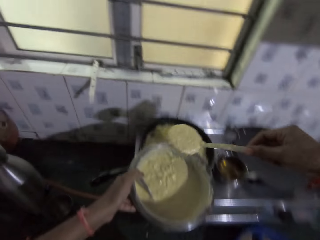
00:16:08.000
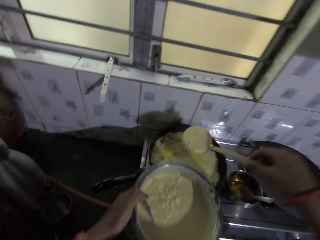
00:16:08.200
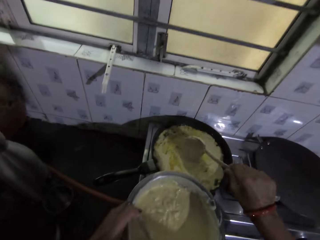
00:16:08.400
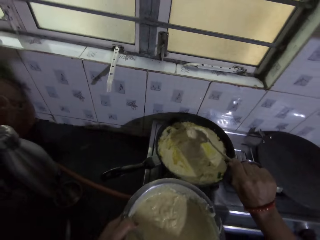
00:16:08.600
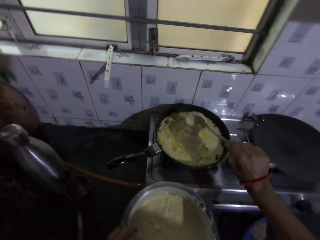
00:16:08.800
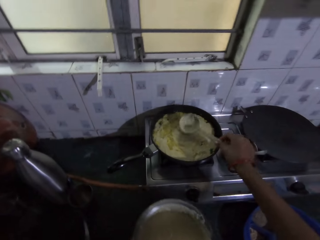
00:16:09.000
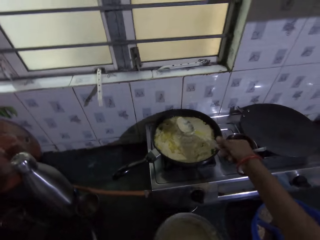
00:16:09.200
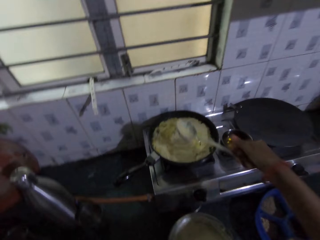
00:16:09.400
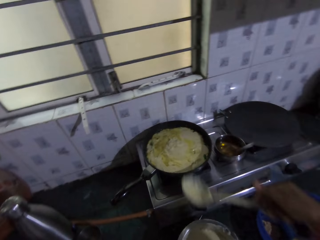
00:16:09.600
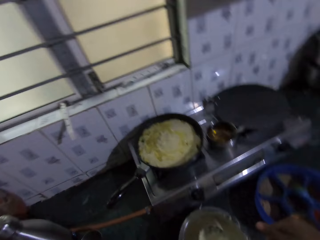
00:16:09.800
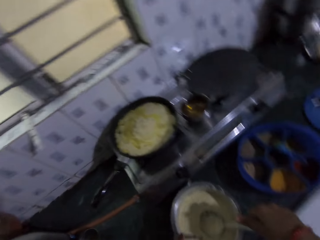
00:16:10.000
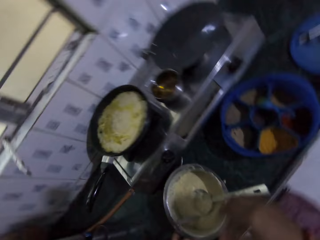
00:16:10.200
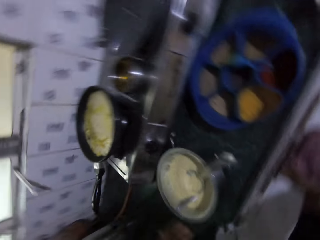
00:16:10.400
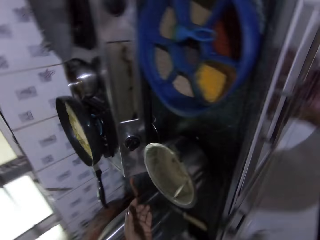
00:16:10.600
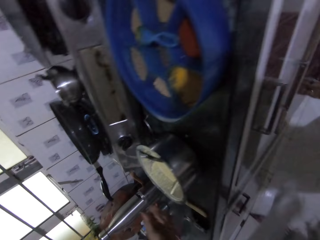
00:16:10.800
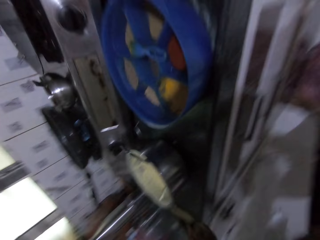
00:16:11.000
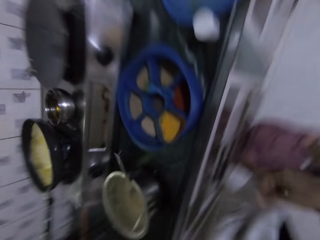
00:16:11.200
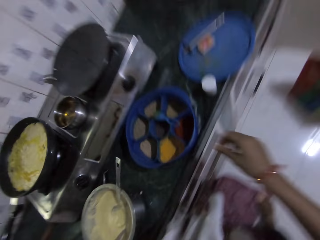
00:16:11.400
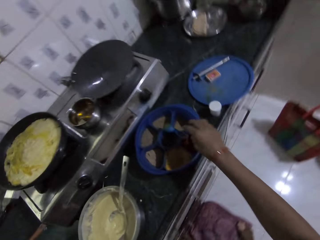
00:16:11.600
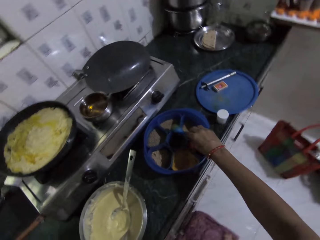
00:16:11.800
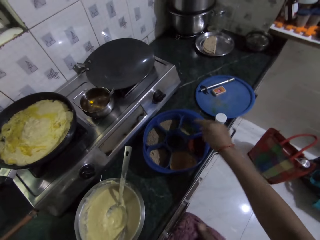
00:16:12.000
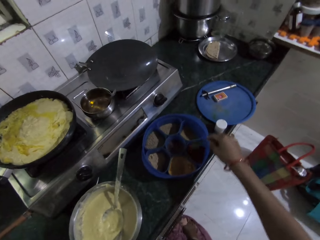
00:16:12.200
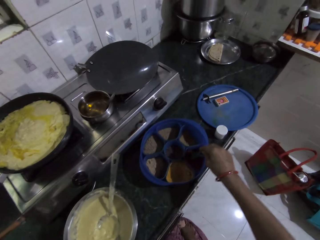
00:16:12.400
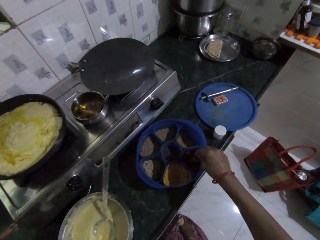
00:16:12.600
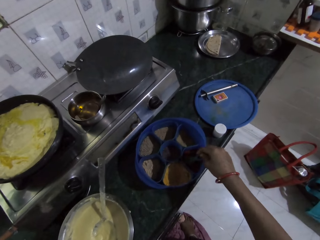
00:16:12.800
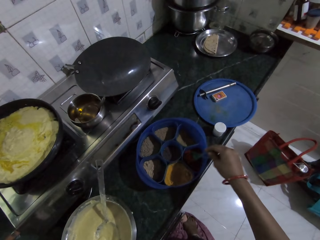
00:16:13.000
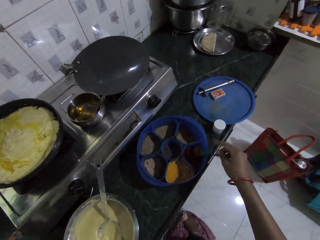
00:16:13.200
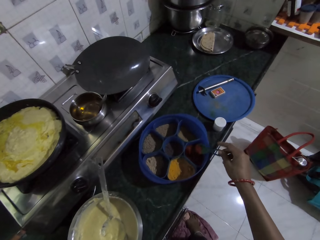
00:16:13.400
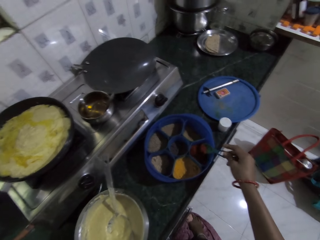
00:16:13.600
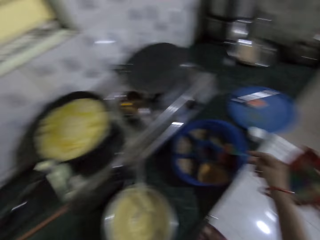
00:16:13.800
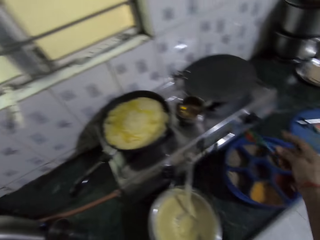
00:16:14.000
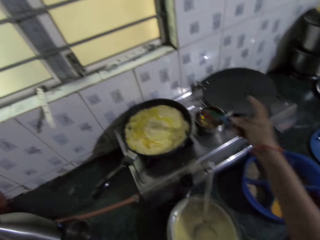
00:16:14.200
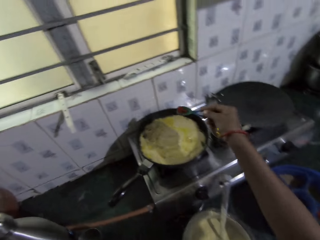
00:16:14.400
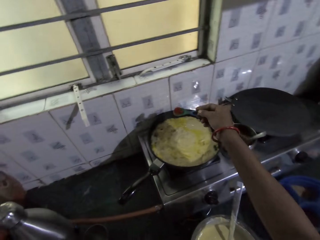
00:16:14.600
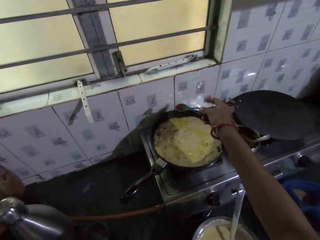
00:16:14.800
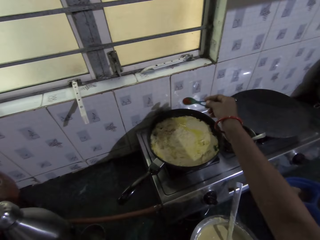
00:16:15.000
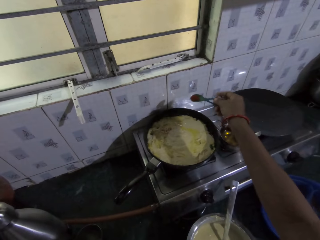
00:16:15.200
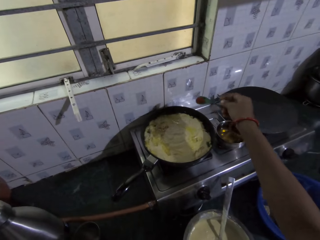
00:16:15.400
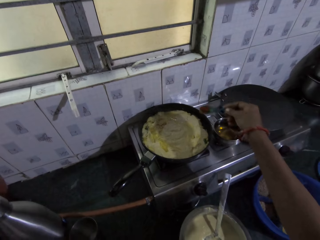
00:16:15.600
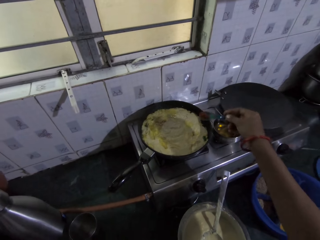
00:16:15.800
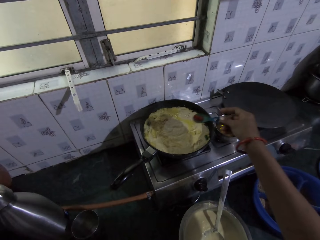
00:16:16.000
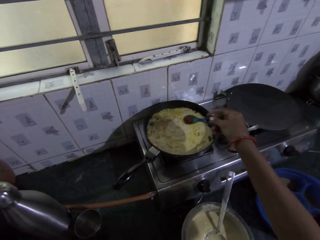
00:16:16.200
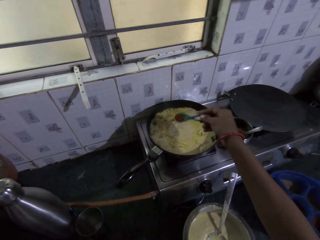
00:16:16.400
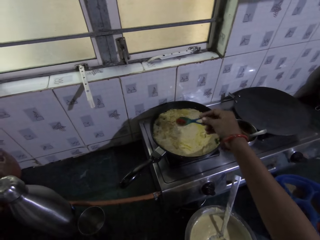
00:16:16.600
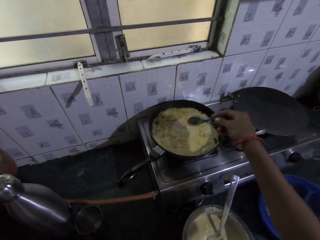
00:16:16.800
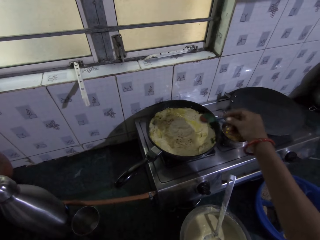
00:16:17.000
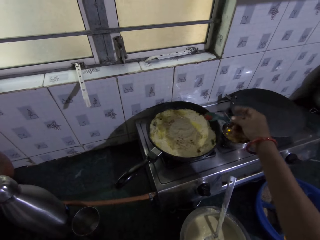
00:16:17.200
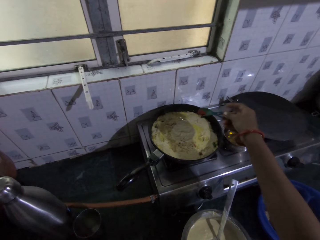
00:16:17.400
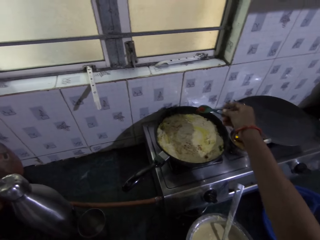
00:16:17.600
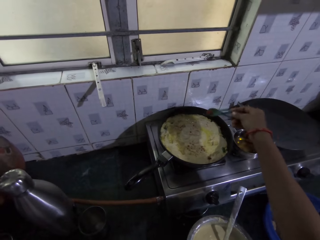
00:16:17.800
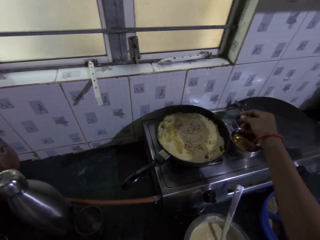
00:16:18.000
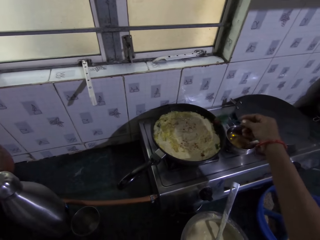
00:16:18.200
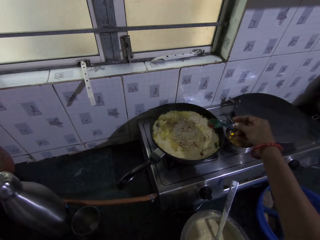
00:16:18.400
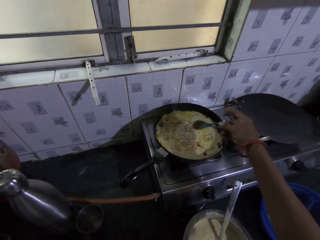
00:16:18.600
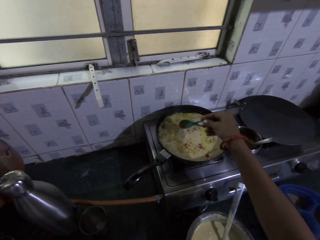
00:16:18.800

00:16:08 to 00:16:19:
The camera wearer puts the pap in the cooking pan on the cooker on the countertop with the spoon in her right hand. She drops the bowl on the countertop with her left hand. She drops the spoon in the bowl on the countertop with her right hand. She takes the spoon from the container with her right hand. She takes some spices from the container on the countertop with her right hand. She puts the spices in the cooking pan with the spoon in her right hand.

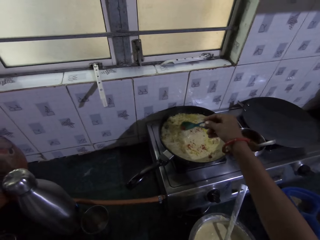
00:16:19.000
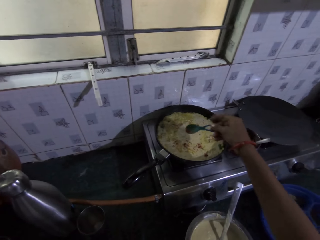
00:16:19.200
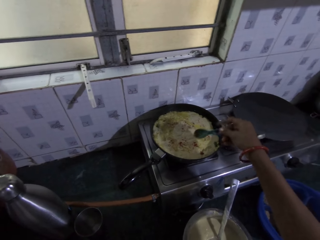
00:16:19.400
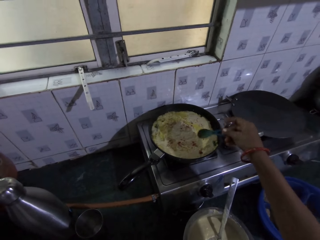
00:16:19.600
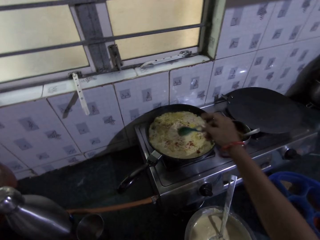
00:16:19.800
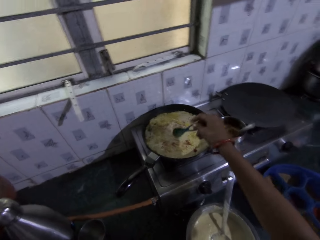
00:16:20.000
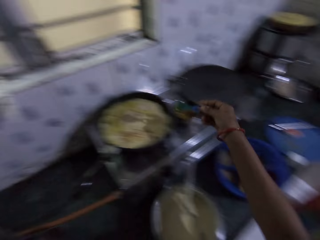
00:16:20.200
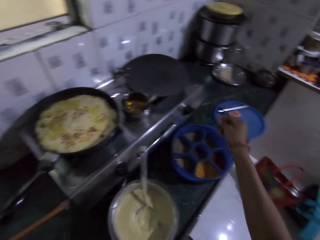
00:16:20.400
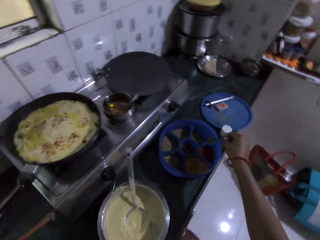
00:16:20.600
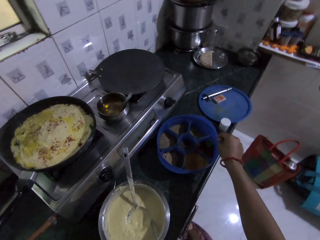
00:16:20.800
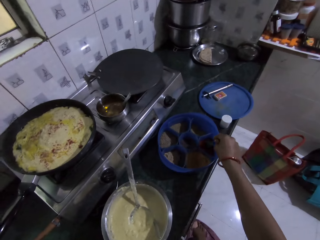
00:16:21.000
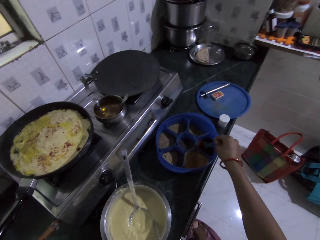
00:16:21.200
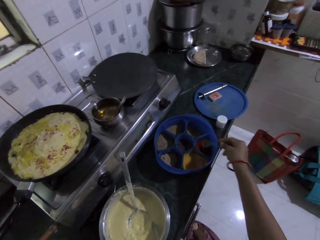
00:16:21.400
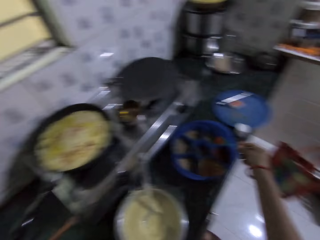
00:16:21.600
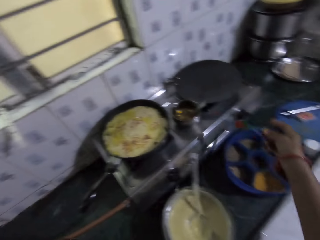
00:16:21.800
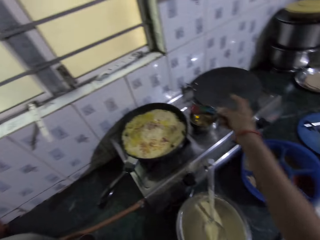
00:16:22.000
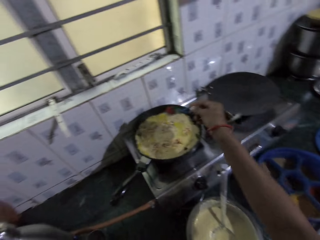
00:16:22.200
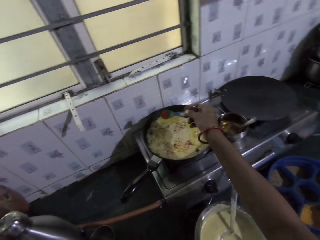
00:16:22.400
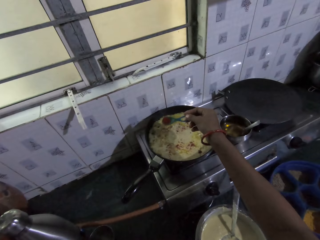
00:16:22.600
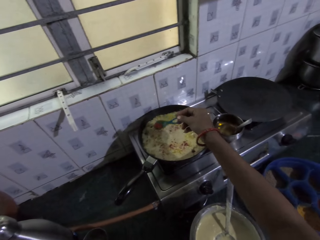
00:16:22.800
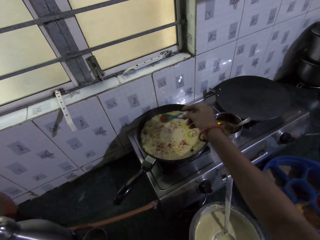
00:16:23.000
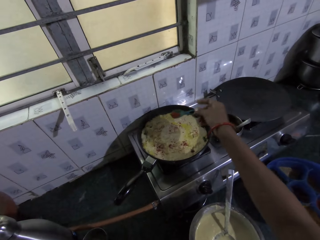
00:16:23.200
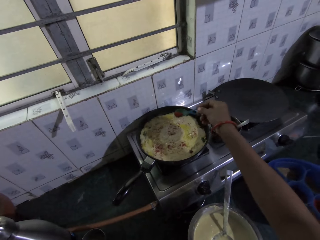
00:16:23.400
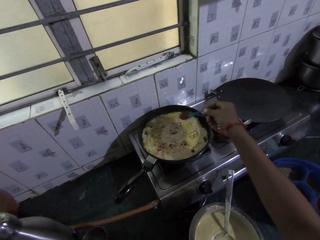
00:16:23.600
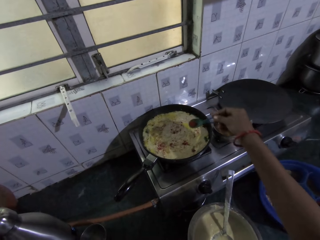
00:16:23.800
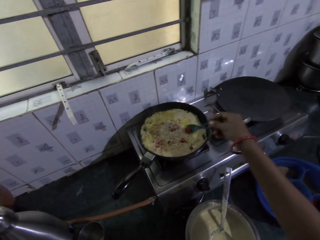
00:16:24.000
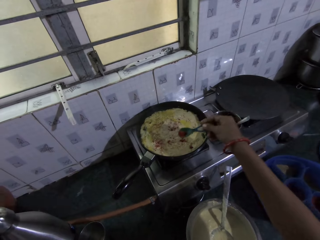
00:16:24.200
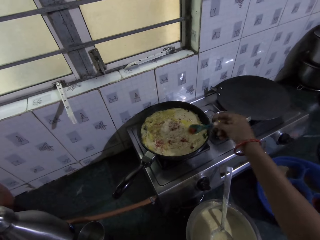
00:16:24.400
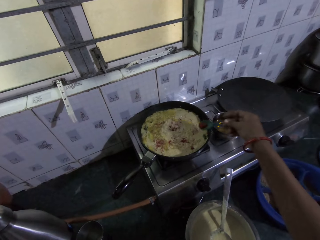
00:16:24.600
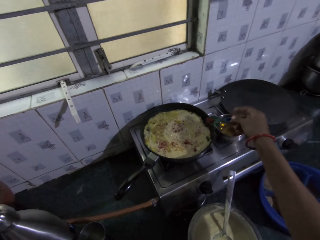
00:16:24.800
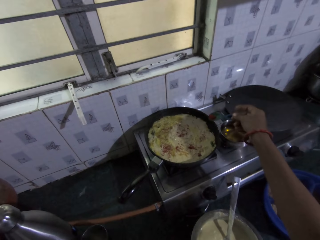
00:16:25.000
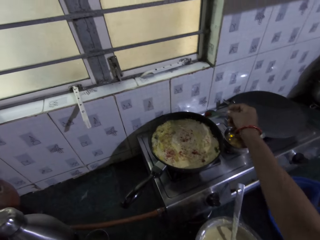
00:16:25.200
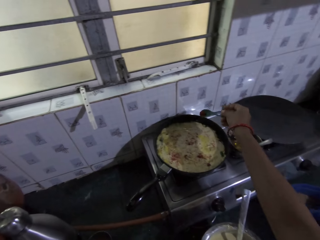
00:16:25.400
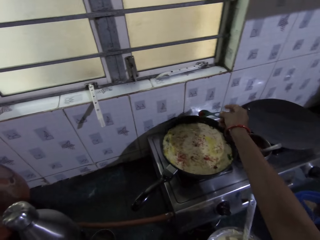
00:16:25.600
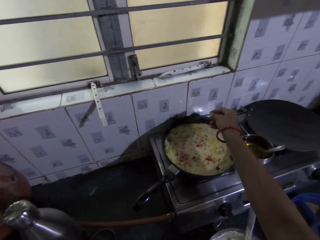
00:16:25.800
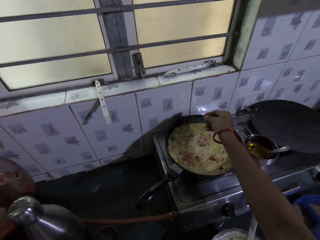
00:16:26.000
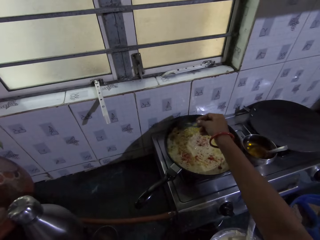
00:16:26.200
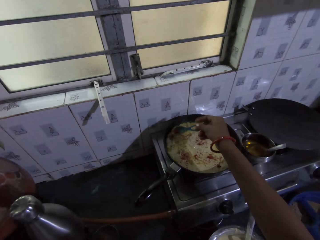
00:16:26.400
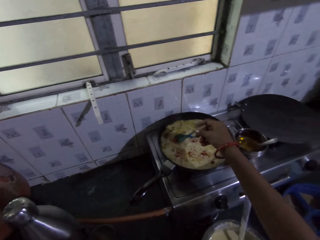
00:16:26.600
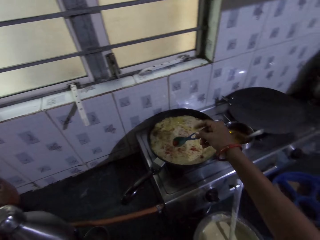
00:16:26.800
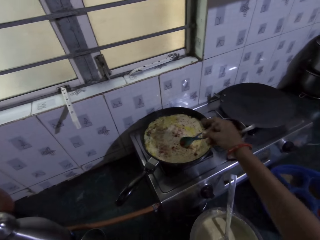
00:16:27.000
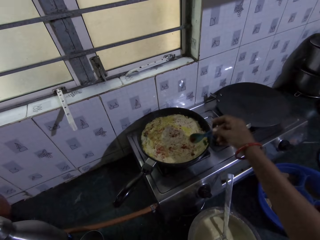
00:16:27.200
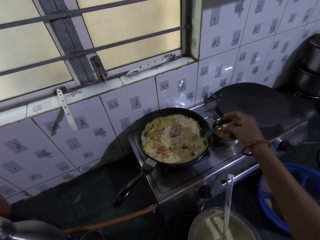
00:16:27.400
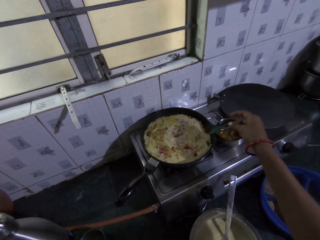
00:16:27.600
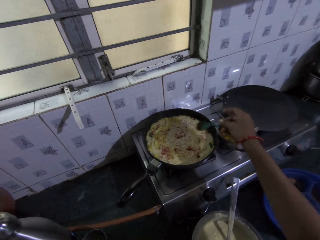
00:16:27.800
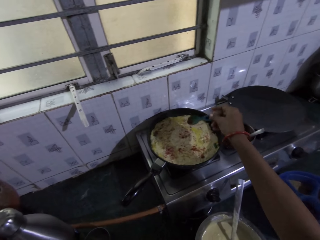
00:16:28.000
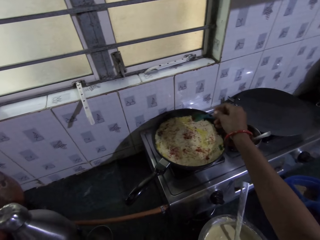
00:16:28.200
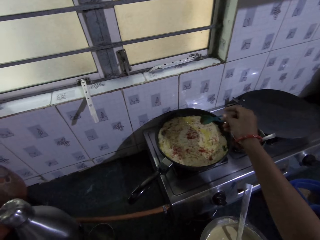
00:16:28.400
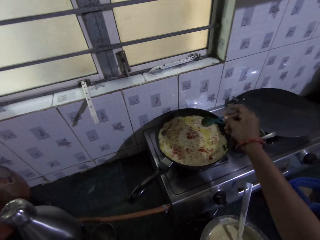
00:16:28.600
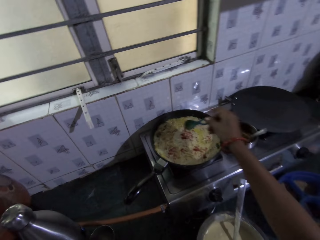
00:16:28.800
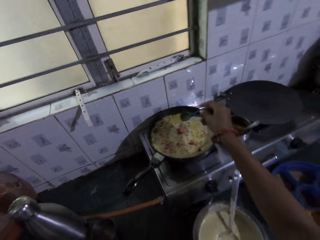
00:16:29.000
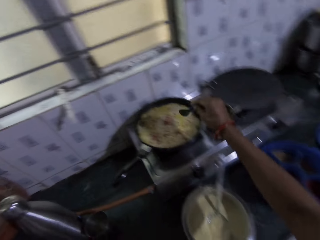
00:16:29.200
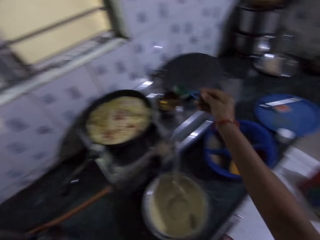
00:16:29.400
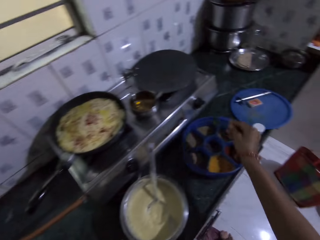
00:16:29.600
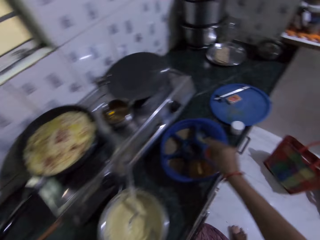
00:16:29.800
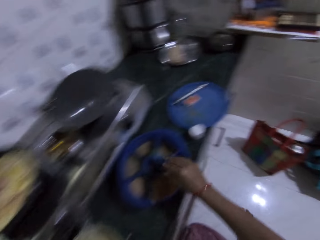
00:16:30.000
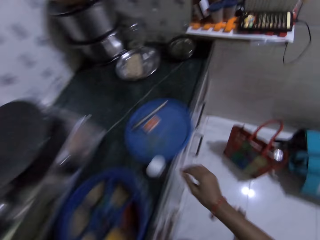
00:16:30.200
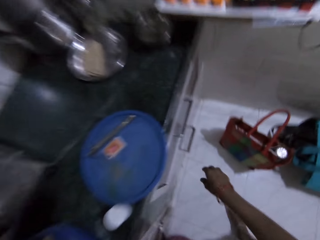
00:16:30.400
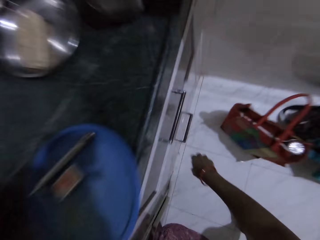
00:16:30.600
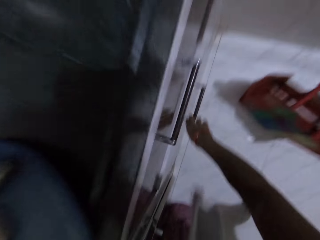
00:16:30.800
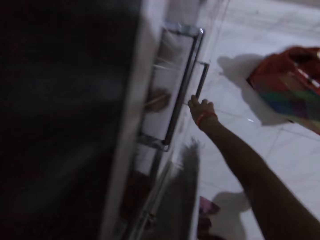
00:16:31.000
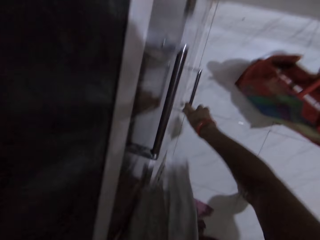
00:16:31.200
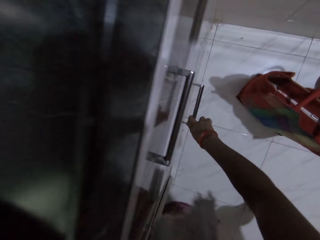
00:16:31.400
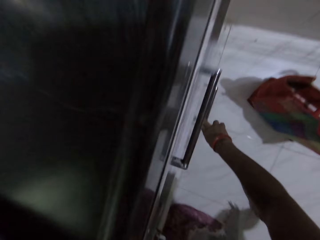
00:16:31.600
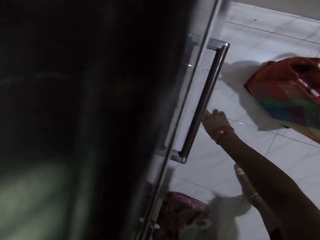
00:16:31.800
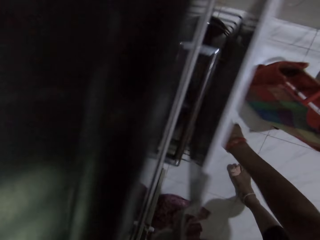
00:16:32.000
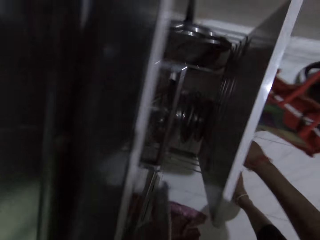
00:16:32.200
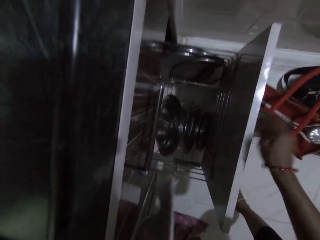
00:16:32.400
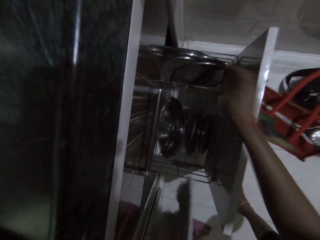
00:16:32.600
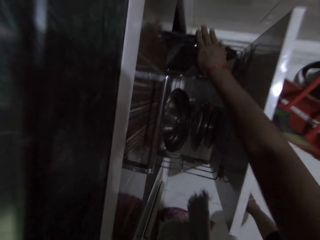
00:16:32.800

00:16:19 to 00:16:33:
The camera wearer takes some spices from the container on the countertop with the spoon in her right hand. She puts the spices in the cooking pan with the spoon in her right hand. She drops the spoon on the container on the countertop with her right hand. She opens a drawer with her right hand.
